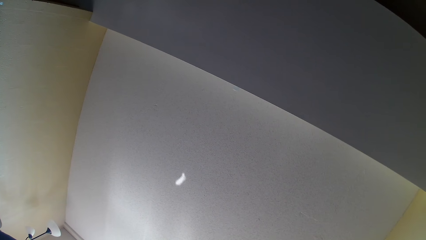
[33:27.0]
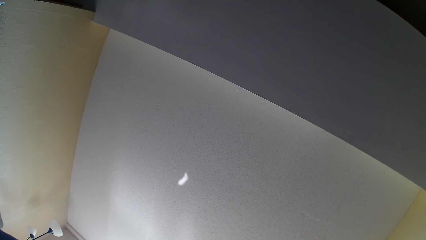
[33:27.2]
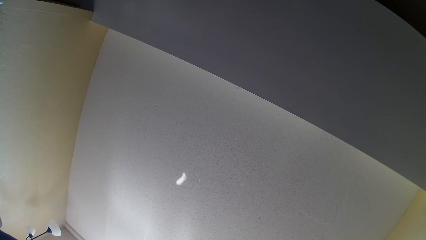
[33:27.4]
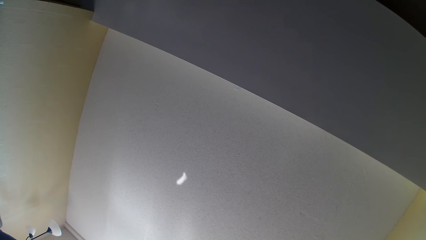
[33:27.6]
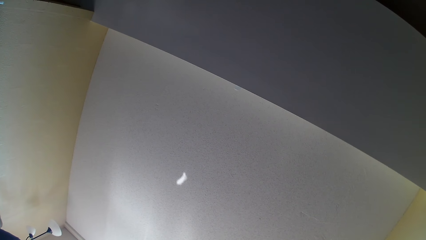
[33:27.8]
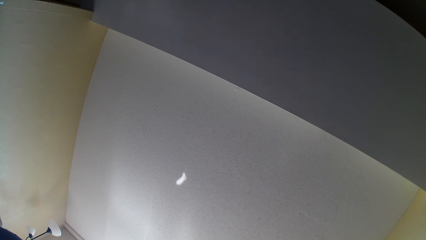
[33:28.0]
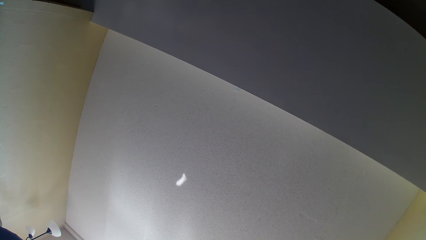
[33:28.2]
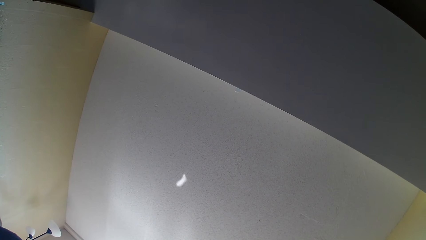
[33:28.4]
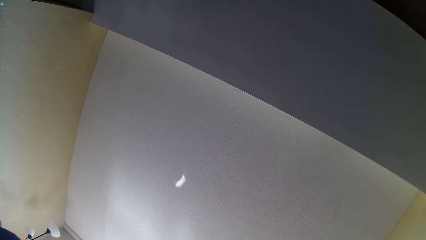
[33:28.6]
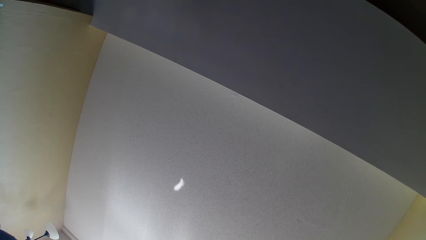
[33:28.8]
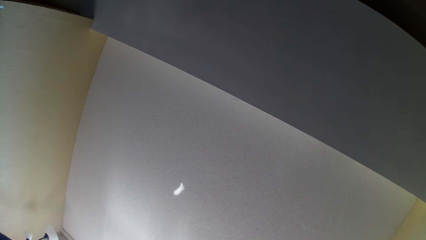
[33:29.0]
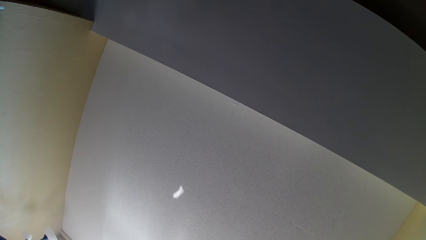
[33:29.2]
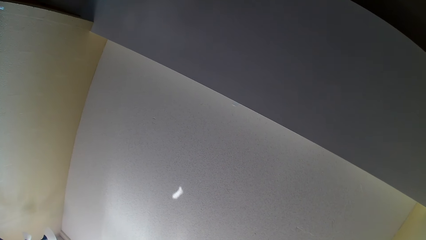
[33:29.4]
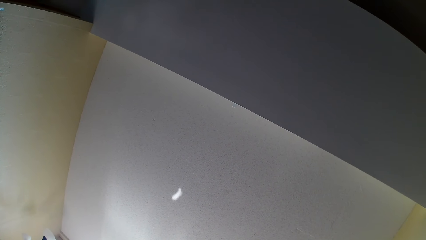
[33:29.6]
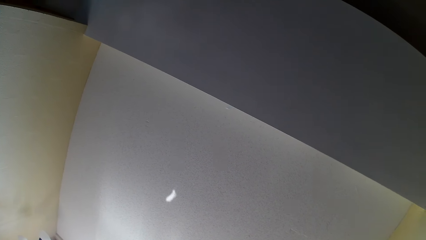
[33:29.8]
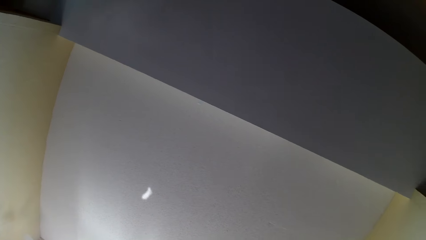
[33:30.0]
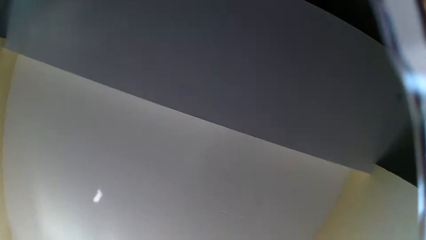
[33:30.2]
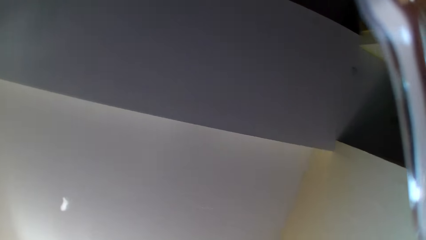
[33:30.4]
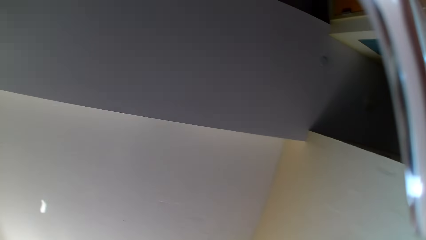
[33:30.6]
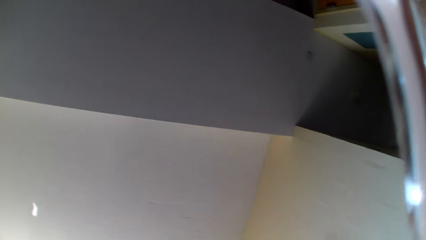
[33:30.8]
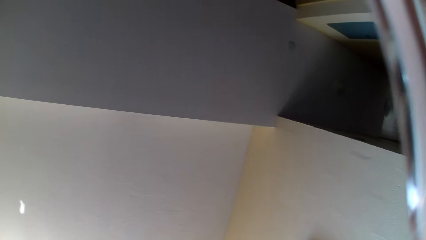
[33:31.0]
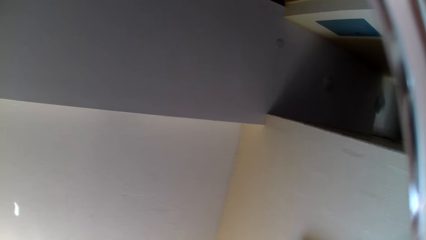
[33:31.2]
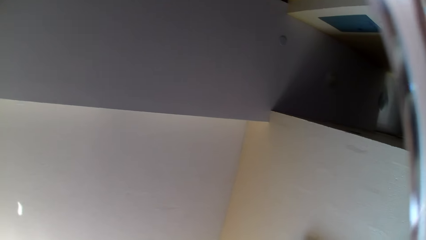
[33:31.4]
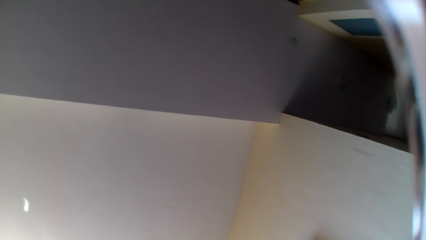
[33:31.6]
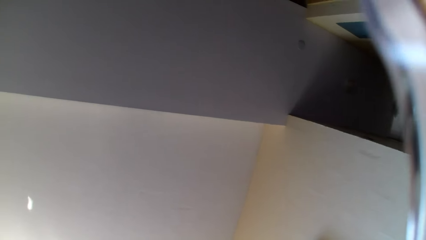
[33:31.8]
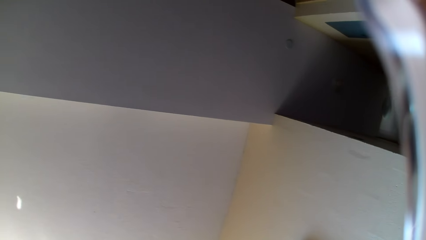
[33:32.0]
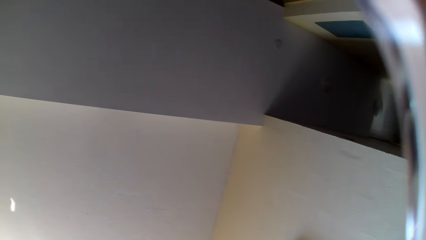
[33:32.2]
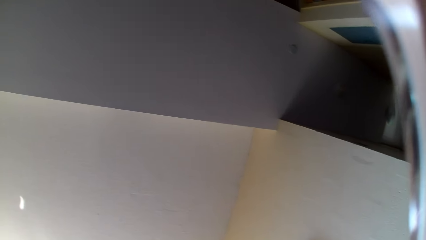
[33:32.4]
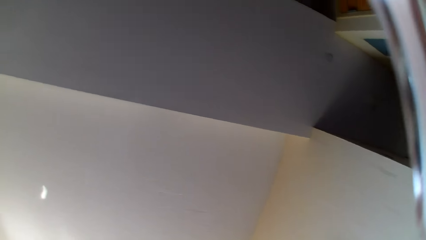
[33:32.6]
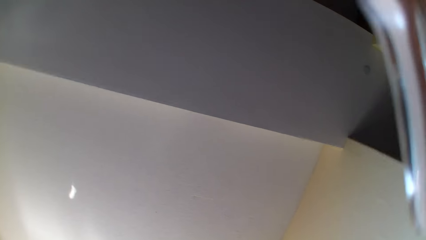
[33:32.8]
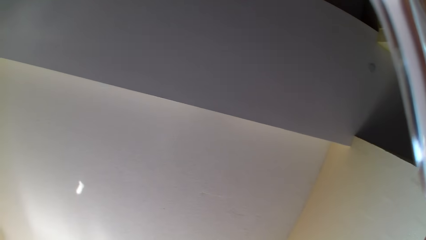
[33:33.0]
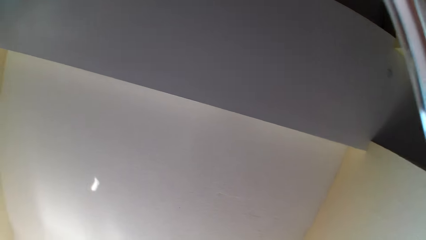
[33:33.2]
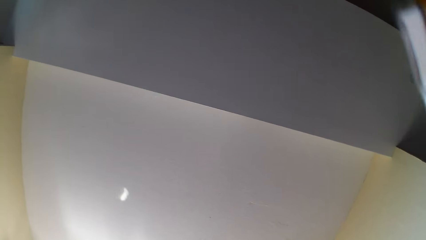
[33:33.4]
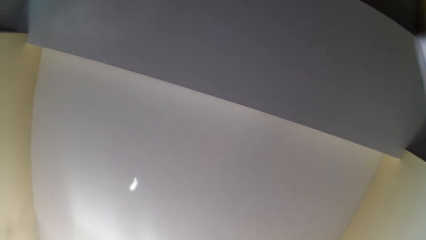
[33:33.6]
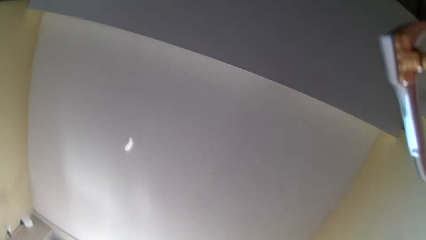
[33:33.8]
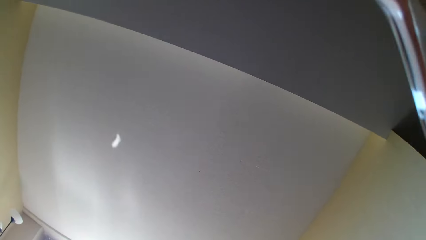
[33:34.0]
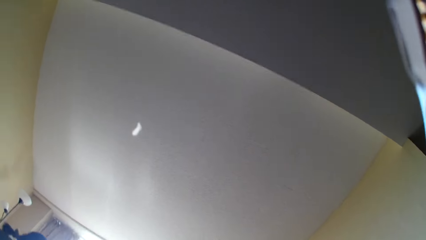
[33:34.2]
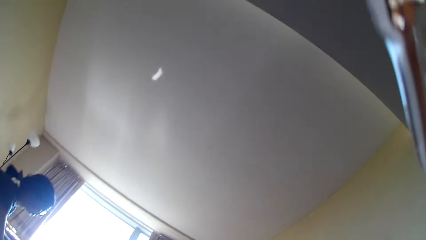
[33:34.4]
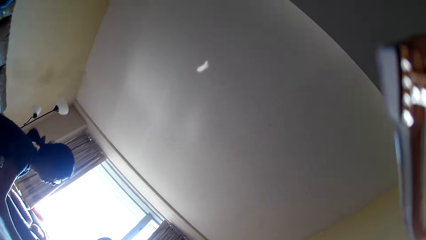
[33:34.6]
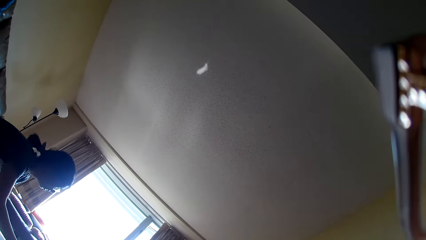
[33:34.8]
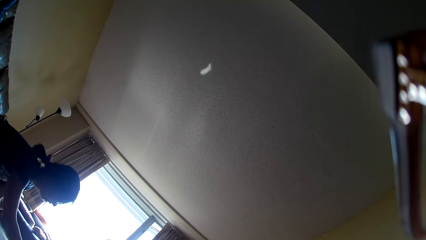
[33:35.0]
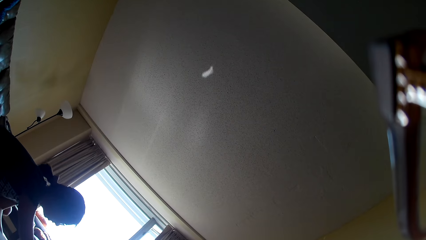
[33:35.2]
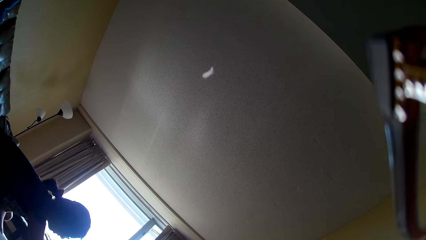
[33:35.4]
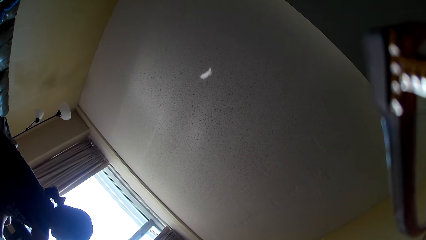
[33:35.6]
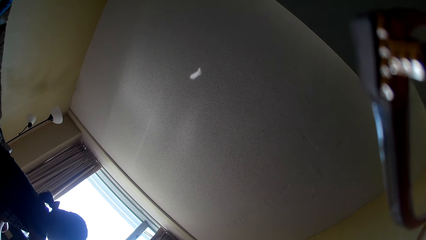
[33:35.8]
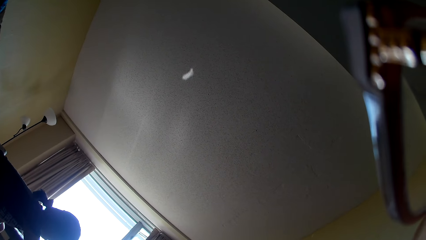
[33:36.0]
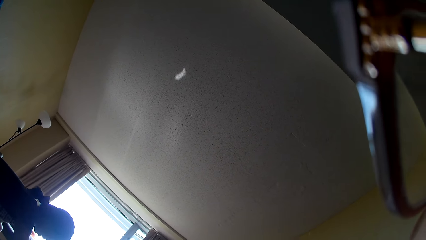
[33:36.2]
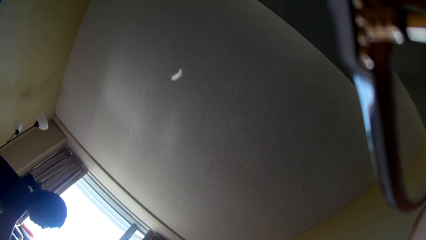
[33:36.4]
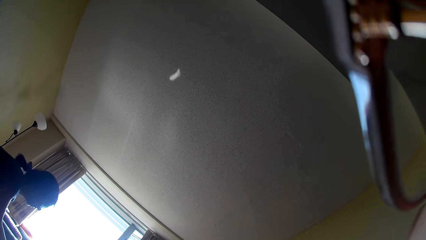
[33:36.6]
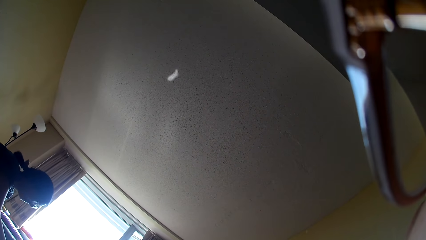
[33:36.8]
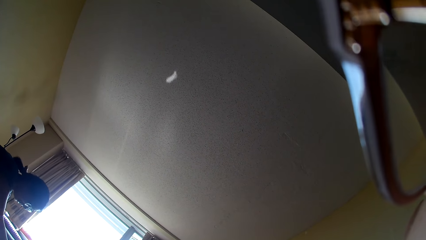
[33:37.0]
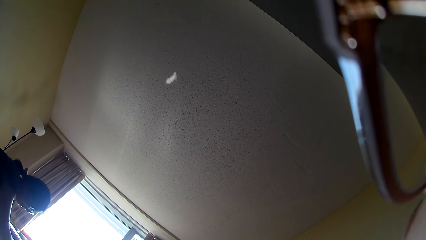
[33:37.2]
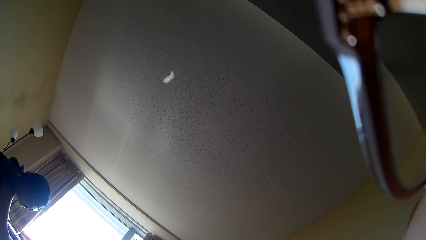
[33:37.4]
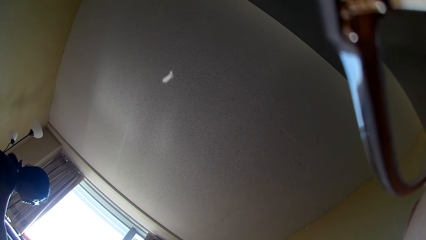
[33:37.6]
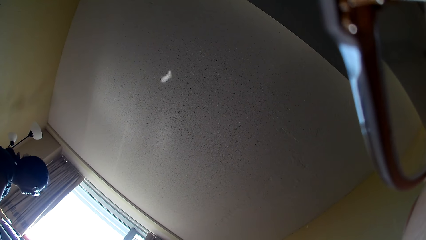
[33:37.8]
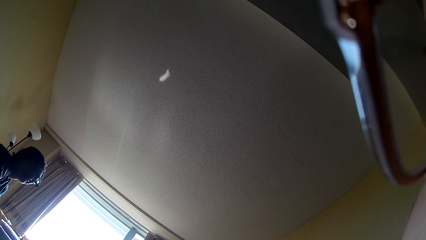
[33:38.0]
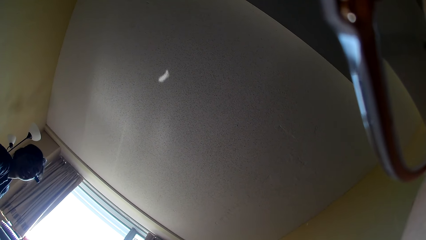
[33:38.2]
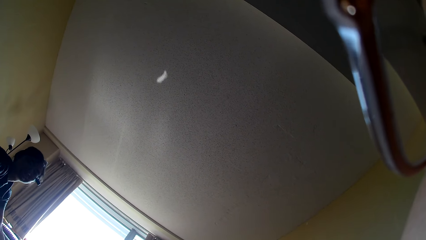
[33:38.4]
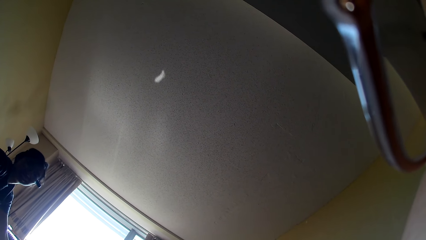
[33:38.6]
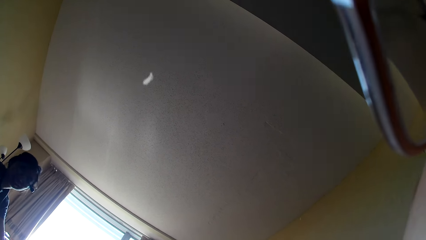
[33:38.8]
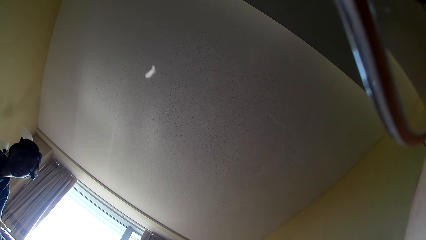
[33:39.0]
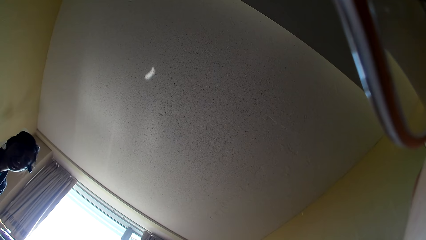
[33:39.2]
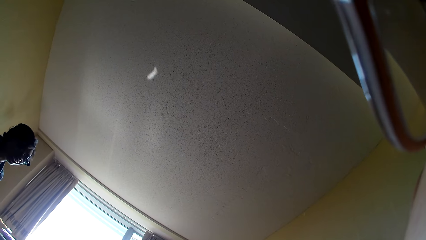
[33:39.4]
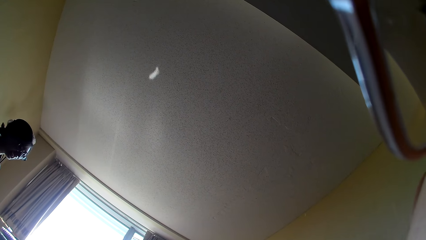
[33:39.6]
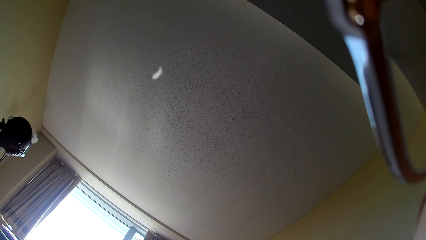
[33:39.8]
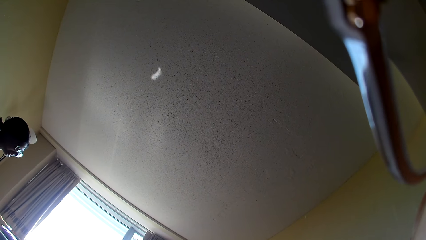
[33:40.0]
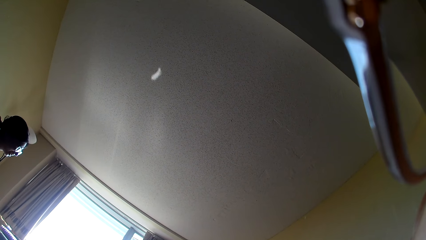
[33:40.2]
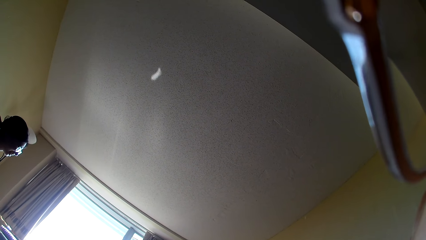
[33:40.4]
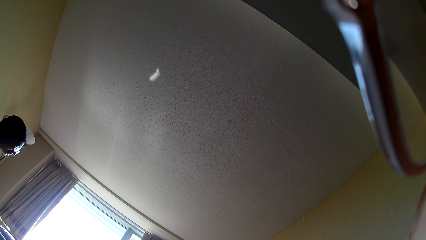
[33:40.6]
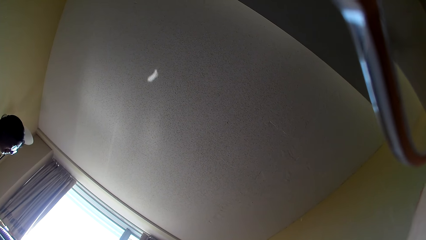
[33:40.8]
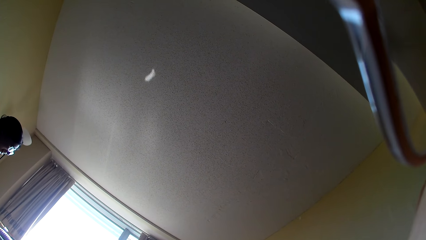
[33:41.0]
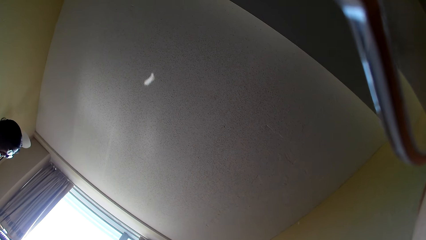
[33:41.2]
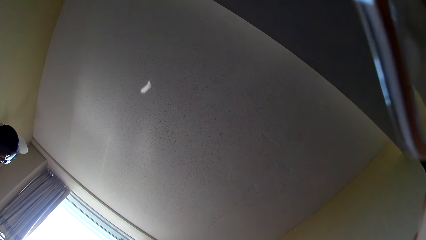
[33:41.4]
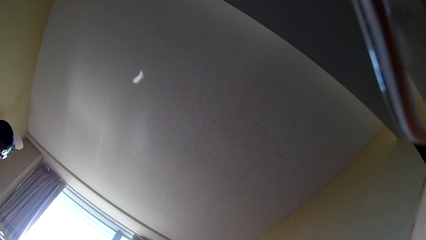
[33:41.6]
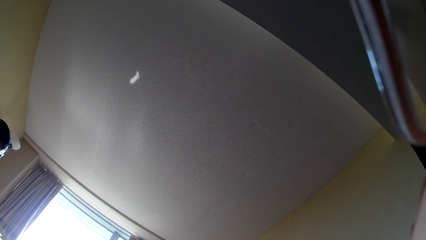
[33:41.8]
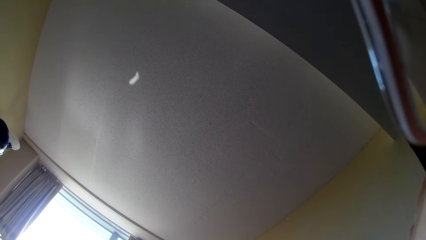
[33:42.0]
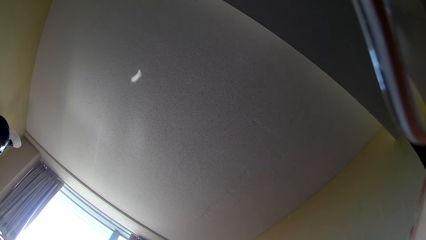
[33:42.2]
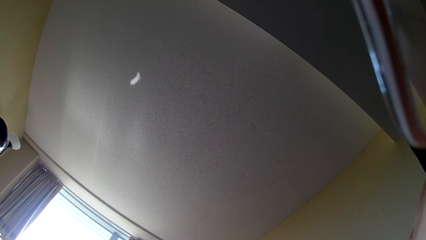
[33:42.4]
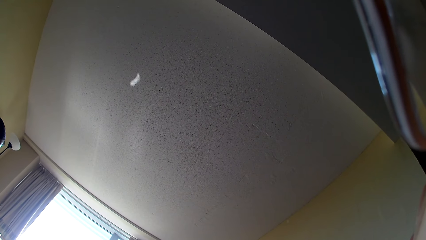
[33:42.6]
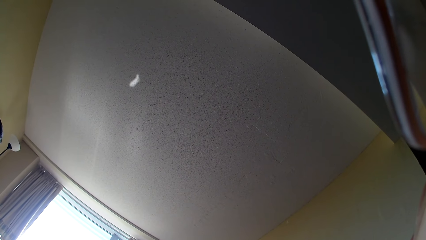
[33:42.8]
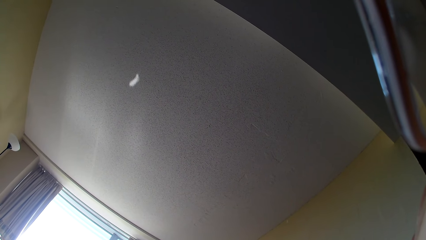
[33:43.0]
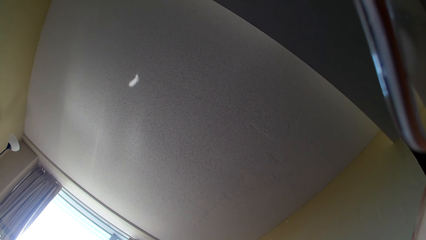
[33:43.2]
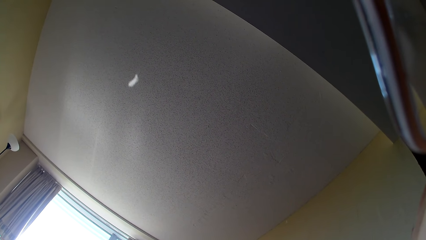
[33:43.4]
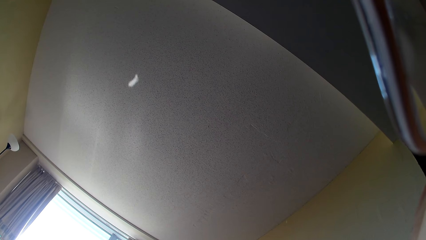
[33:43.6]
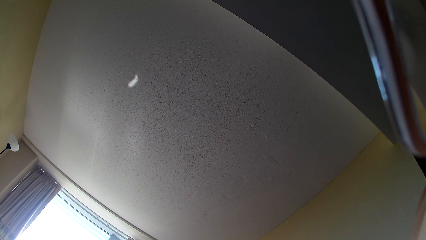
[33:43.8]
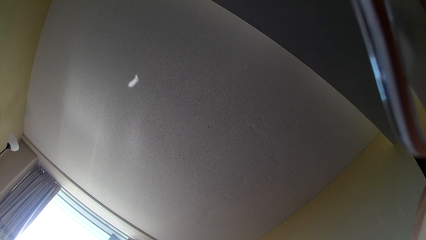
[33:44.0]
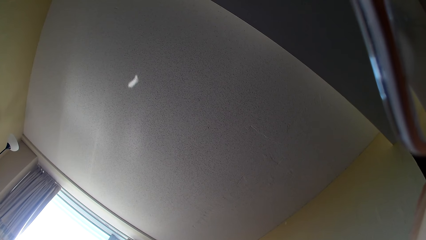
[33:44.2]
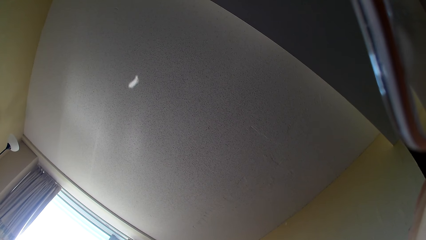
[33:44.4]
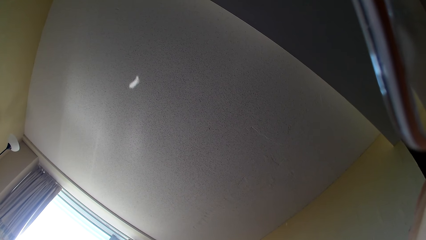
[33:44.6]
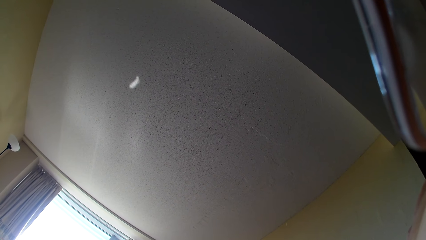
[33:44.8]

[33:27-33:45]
A lady moves forward.
